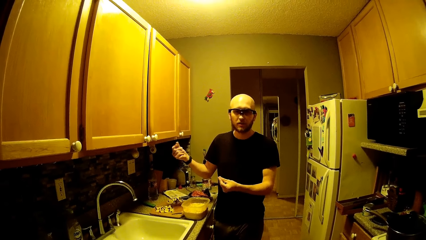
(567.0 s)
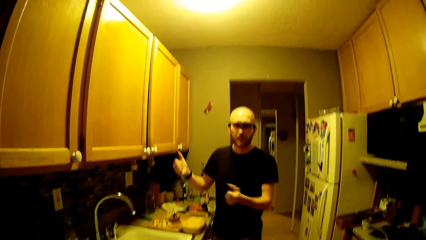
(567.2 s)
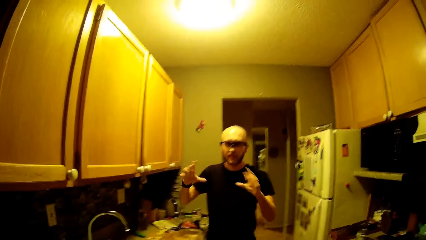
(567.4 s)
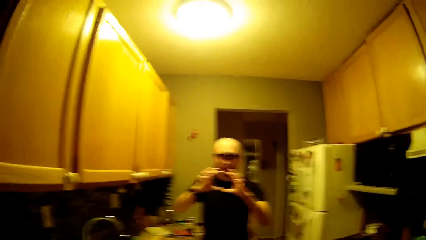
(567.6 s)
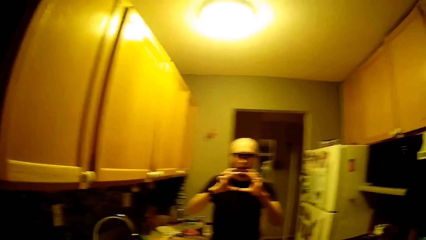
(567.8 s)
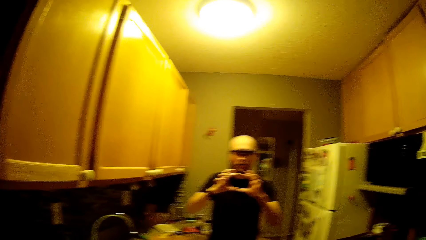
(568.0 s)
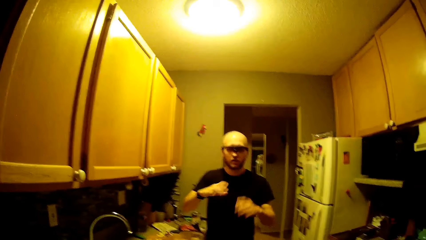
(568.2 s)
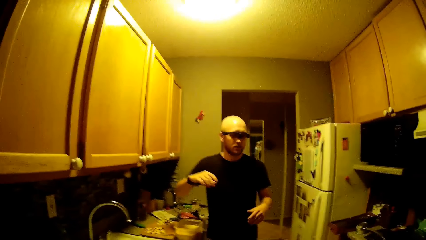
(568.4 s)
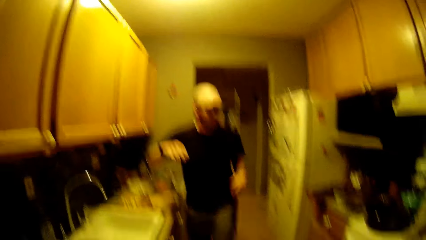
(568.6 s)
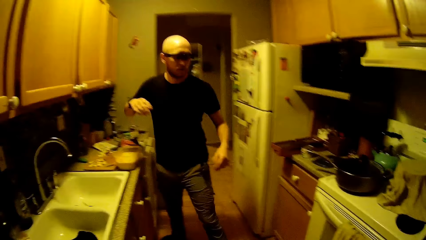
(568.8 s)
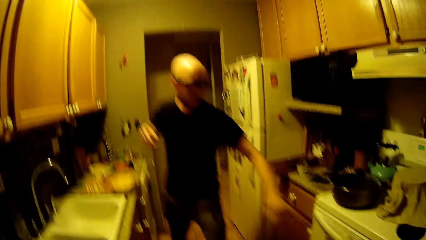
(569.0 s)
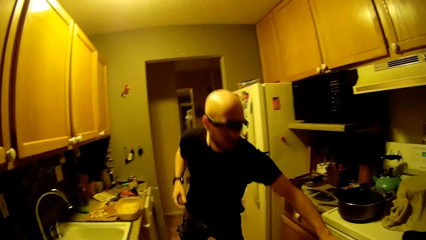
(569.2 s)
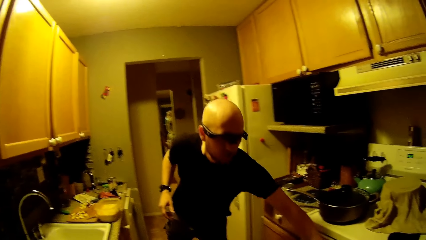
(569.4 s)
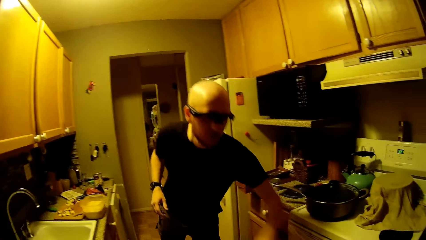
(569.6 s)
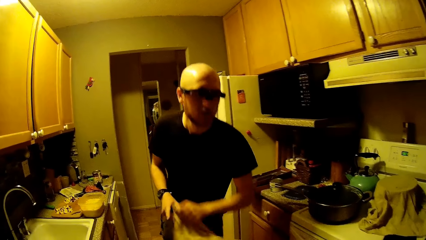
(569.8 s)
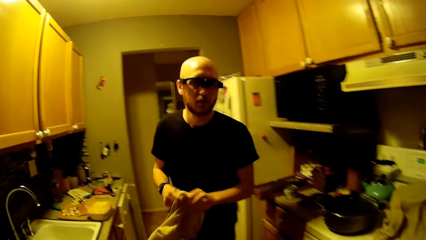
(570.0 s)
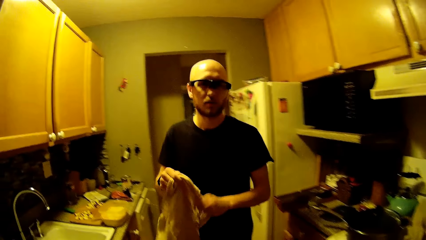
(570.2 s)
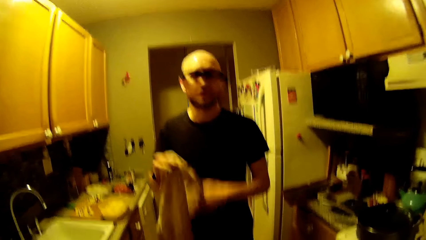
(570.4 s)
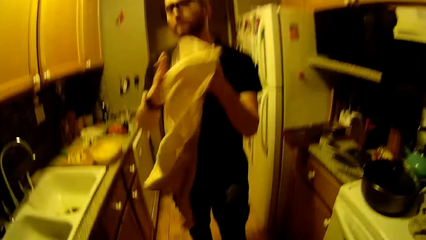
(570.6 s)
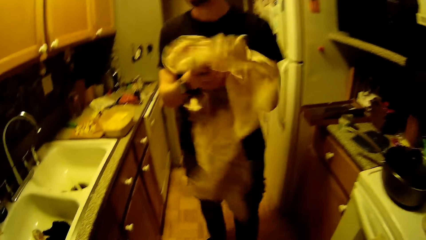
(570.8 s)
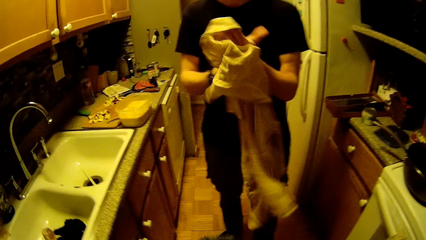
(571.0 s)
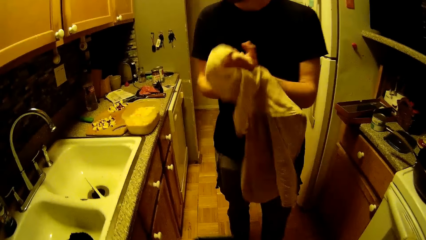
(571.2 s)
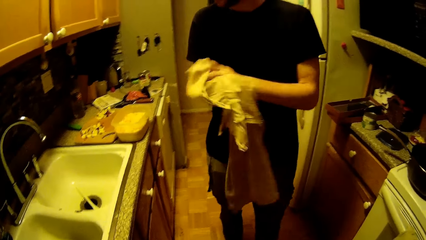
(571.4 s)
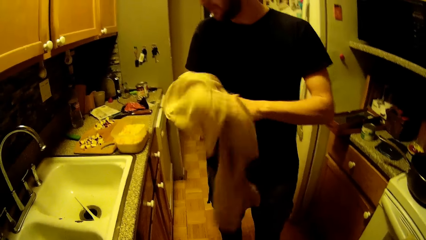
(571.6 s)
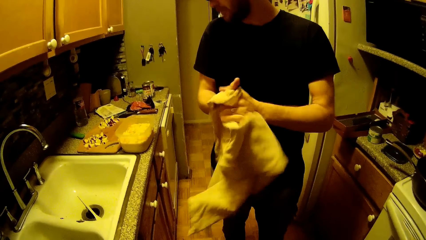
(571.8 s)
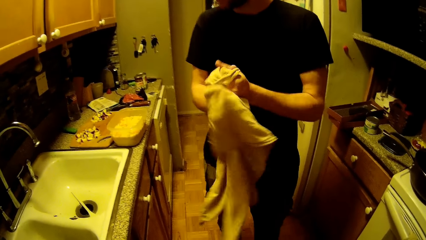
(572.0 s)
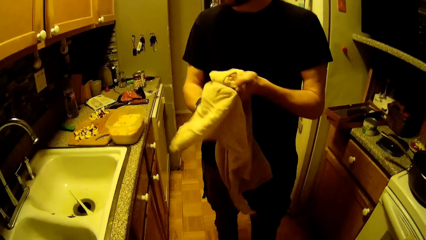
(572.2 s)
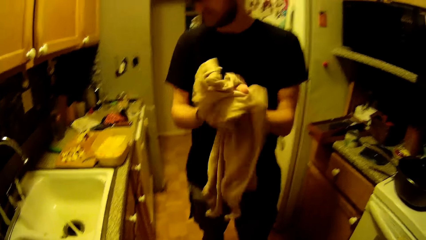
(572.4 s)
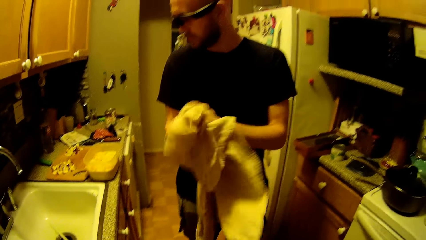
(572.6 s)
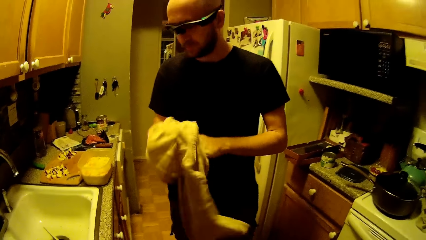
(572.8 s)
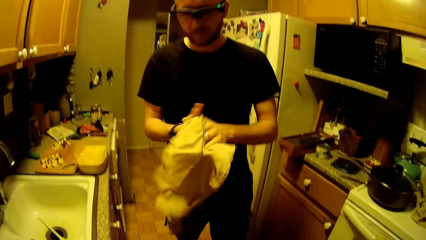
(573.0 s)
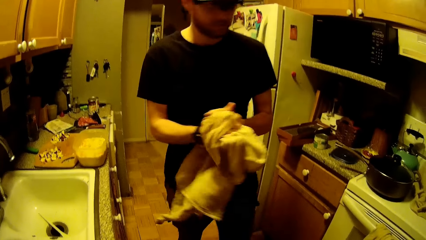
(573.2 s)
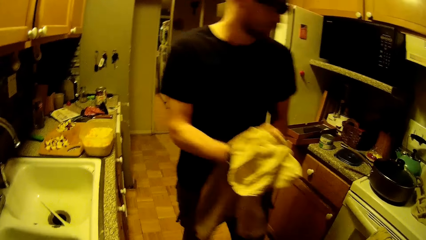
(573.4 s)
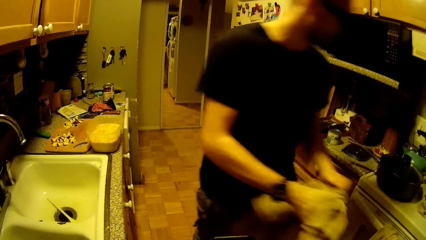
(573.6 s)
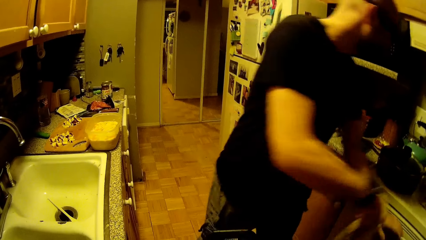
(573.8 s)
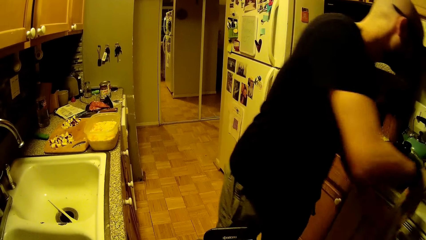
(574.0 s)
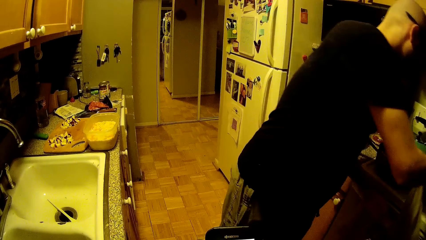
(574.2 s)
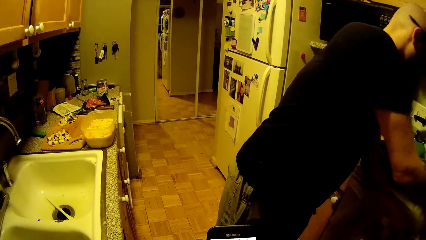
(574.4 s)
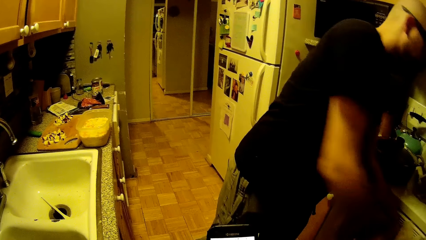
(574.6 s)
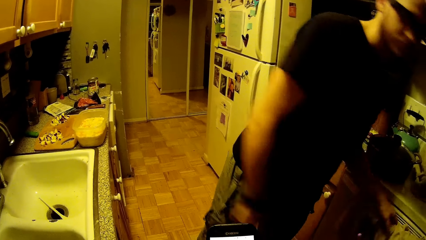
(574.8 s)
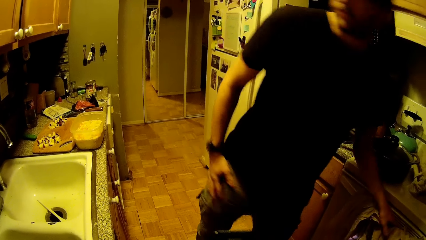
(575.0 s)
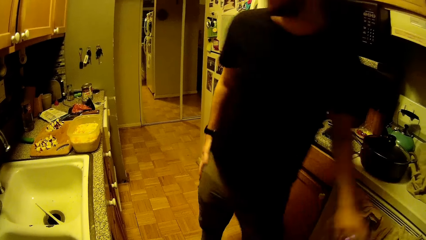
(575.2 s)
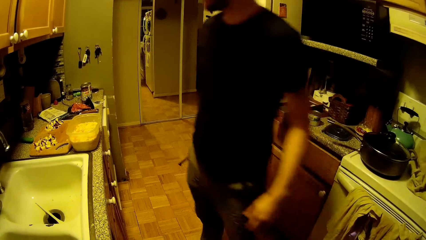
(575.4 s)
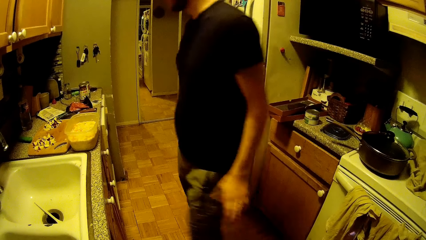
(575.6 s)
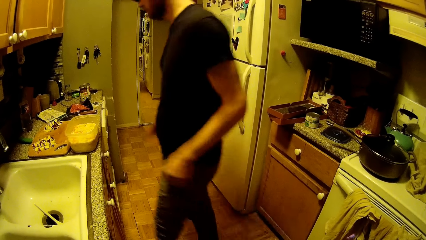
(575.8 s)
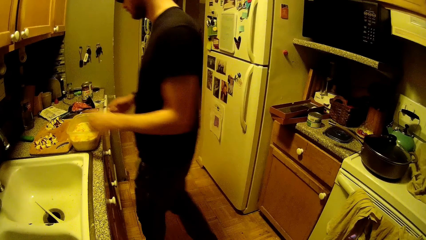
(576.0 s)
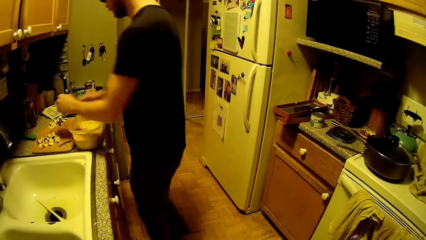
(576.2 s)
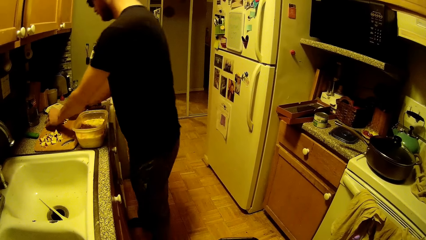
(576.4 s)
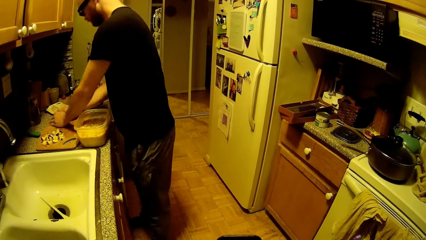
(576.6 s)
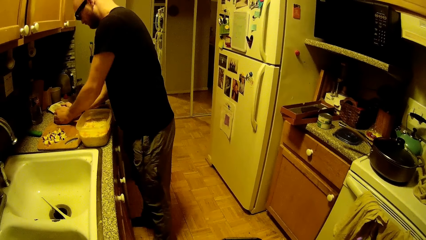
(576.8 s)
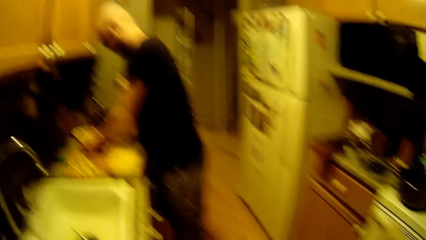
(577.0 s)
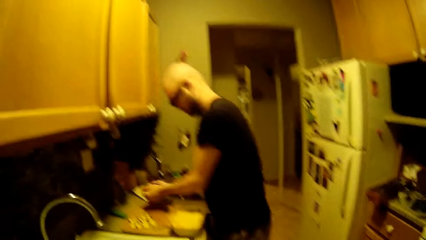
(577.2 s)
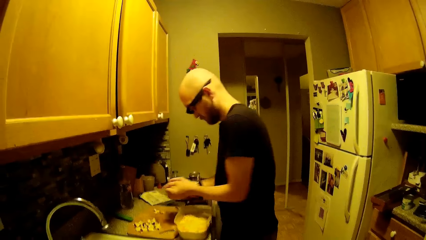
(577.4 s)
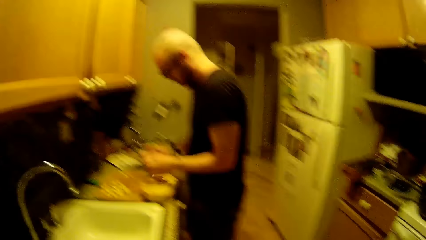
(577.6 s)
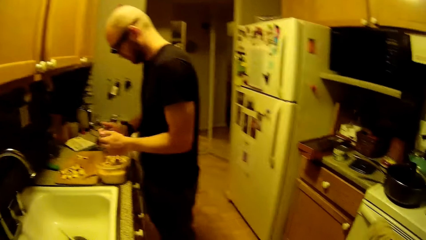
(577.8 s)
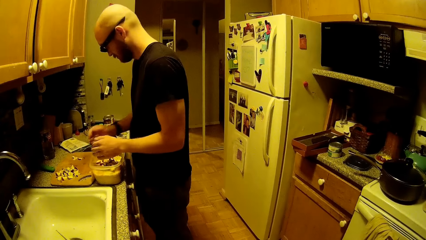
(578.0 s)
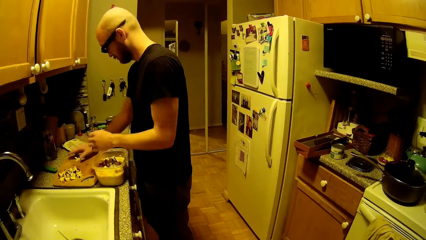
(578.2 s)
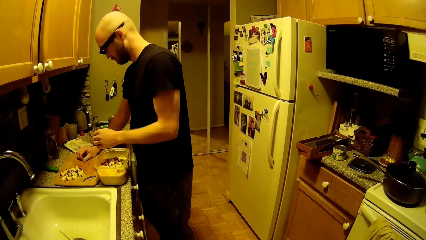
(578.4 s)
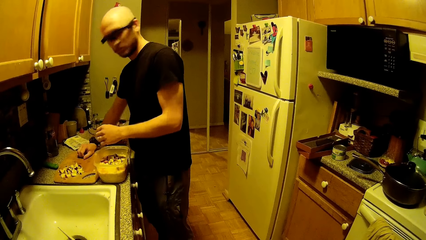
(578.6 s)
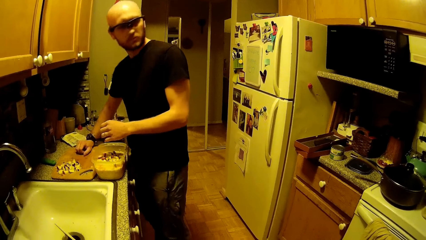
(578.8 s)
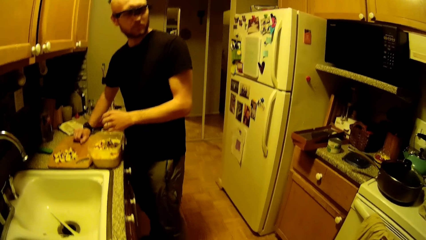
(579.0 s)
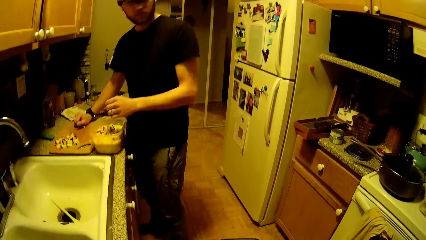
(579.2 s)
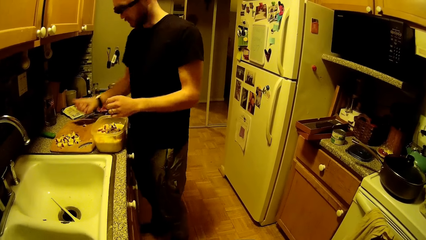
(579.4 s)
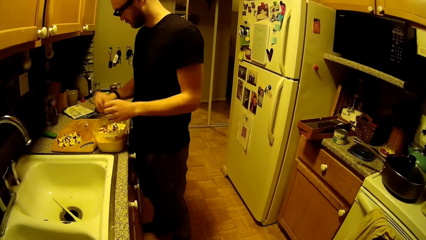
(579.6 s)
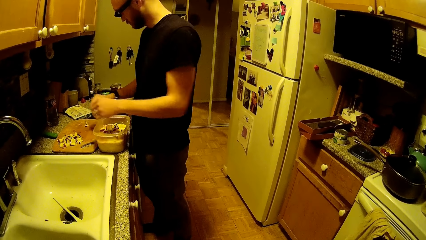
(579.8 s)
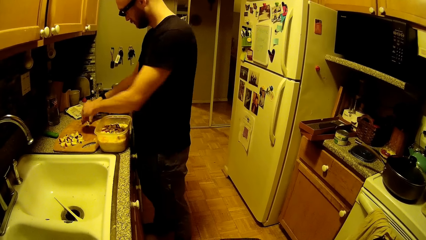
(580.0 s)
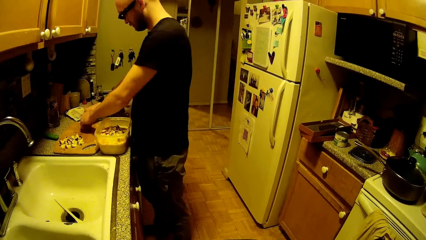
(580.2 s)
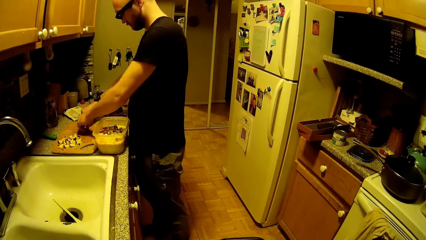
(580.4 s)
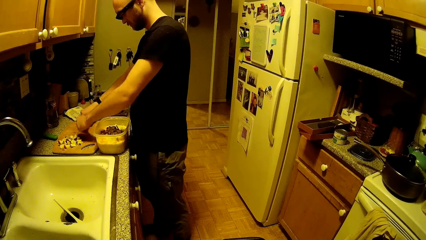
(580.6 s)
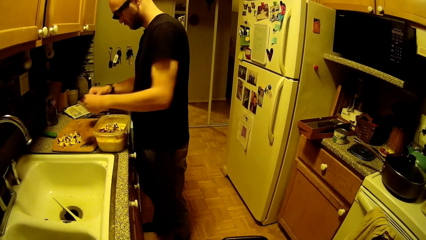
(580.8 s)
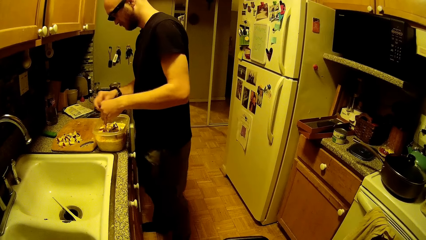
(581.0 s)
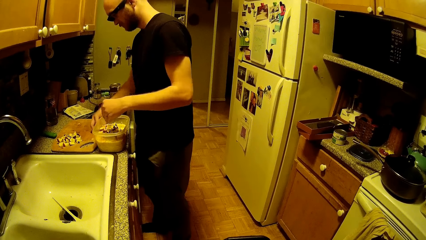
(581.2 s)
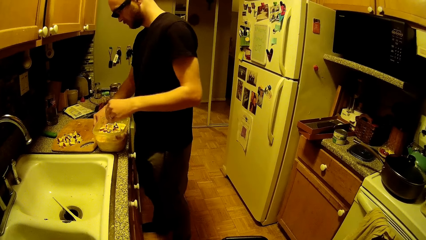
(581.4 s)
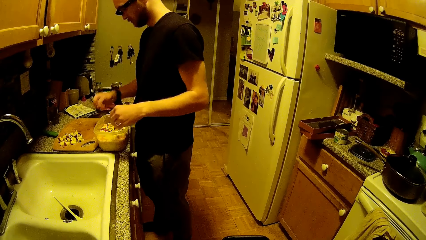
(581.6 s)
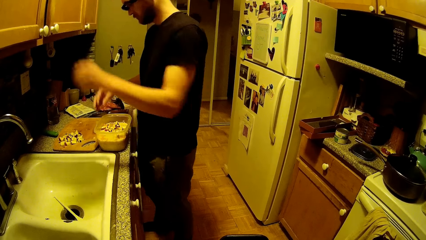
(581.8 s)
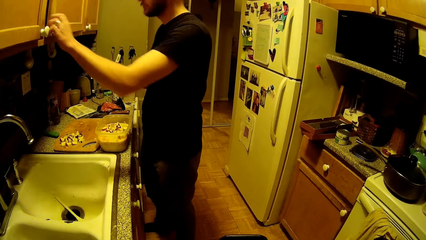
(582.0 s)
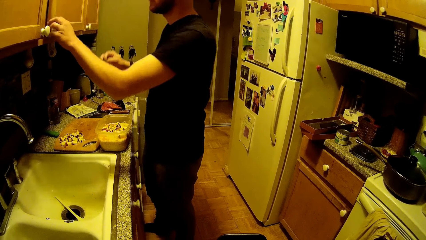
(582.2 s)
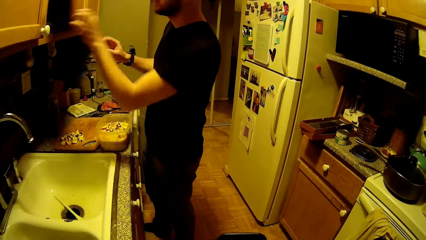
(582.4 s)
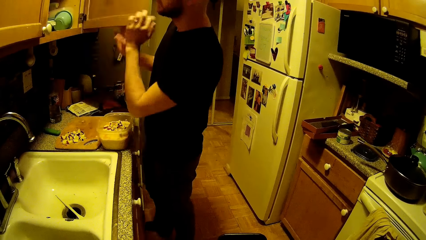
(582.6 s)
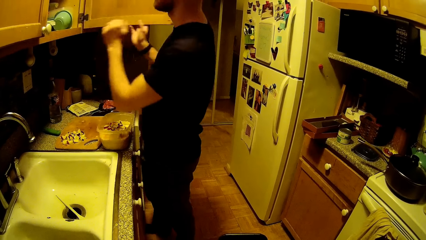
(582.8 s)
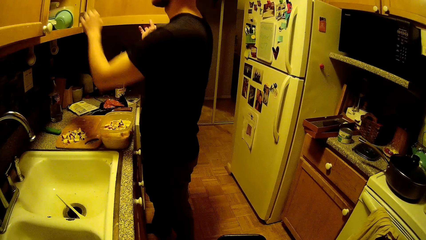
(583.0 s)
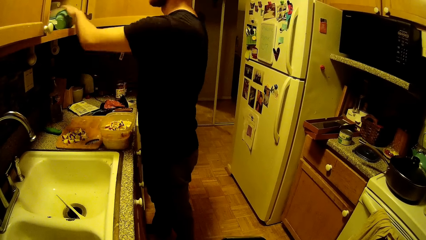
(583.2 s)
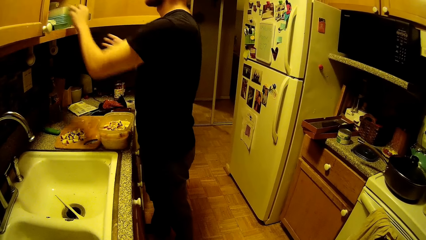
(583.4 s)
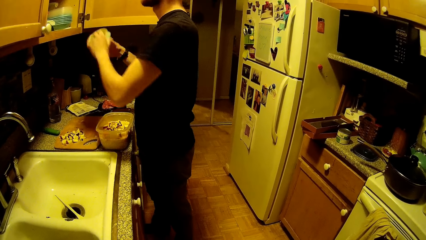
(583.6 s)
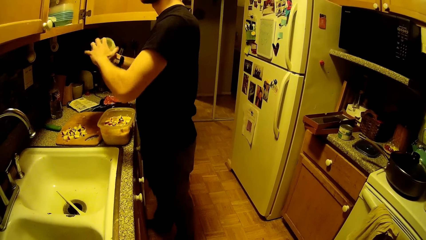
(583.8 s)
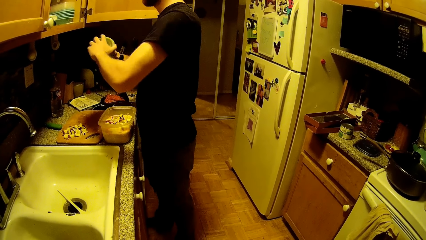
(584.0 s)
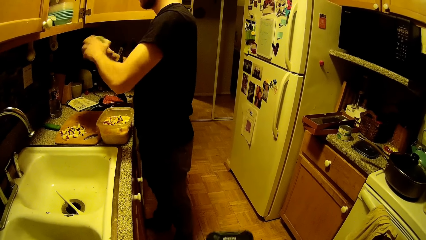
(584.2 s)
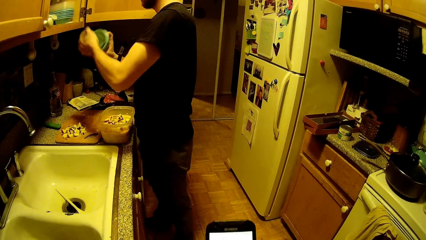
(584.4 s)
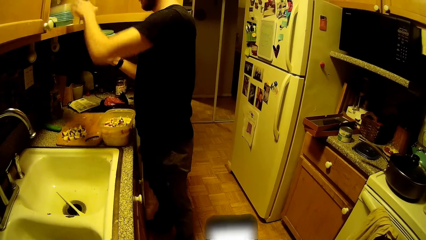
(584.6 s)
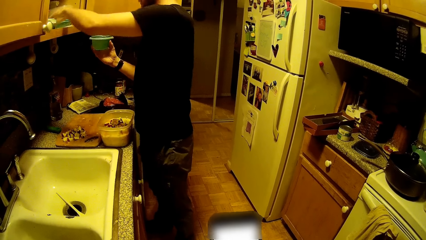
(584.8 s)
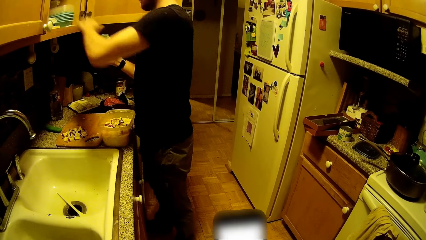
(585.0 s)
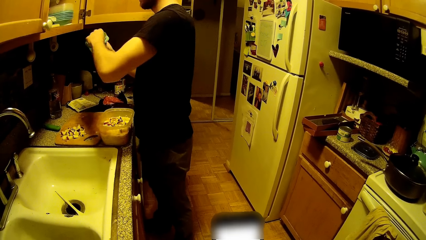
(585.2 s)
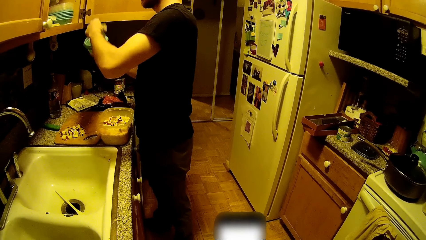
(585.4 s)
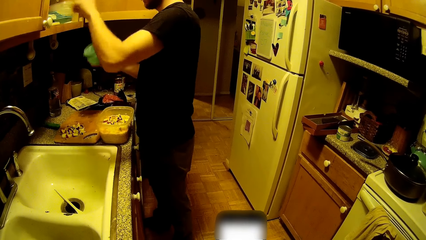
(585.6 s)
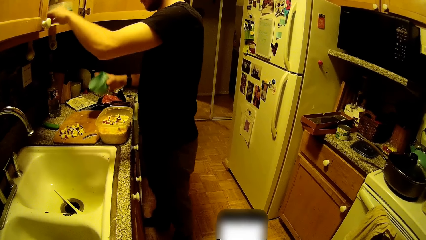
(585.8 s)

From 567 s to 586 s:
The man picks up a napkin from a gas cooker handle with his left hand. He cleans both hands with the napkin. He places the napkin on the gas cooker handle with both hands. He picks up the sliced apples on the chopping board with both hands. He drops the sliced apples into the plastic container of mozzarella cheese with both hands. He picks up the sliced apples on the chopping board with his right hand. He drops the sliced apples into the plastic container of mozzarella cheese with both hands. He picks up the sliced apples on the chopping board with both hands. He drops the sliced apples into the plastic container of mozzarella cheese with both hands. He picks up a sliced apple on the chopping board with his right hand. He drops the sliced apple into the plastic container of mozzarella cheese with his right hand. He opens a cabinet with his left hand. He picks up a plastic bowl from the cabinet with his left hand. He removes a plastic lid from the plastic bowl with his left hand. The camera wearer operates a phone with both hands. The man places the plastic lid inside the cabinet with his left hand. He removes a plastic lid from the plastic bowl with his left hand.
